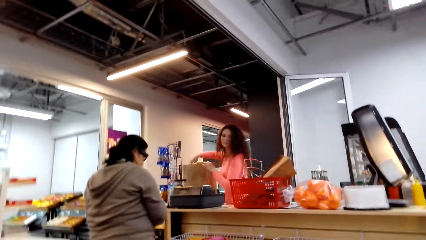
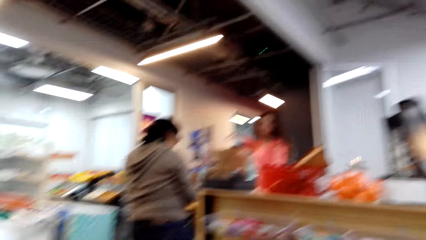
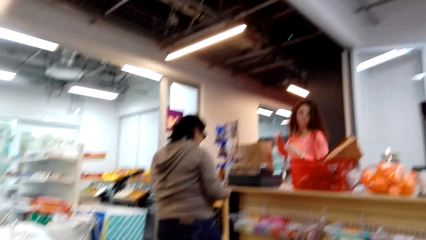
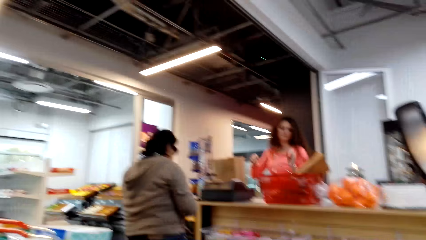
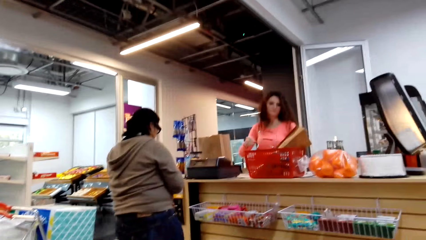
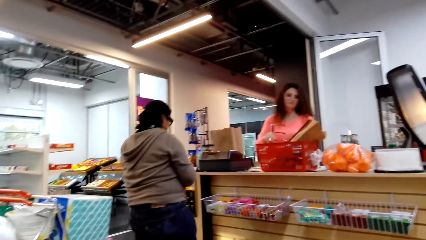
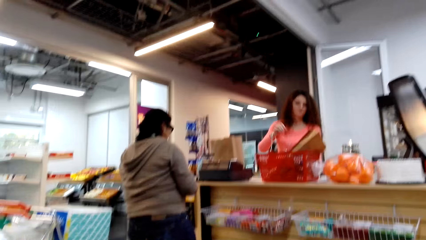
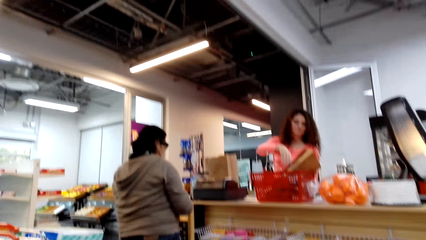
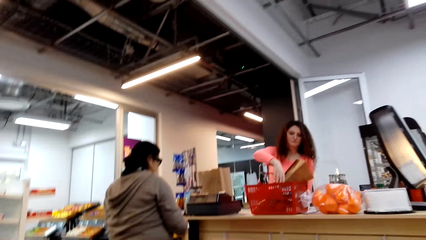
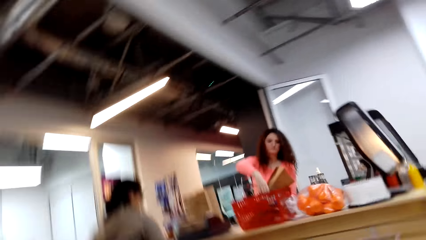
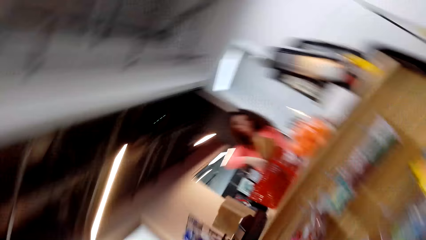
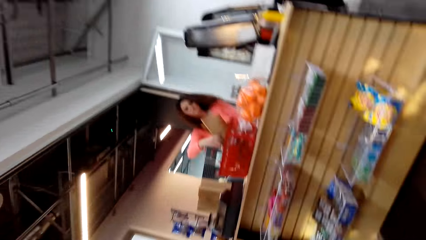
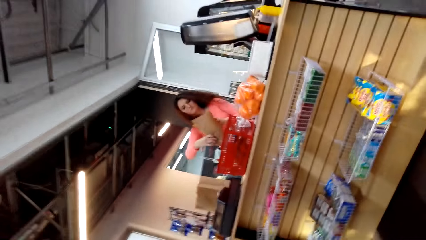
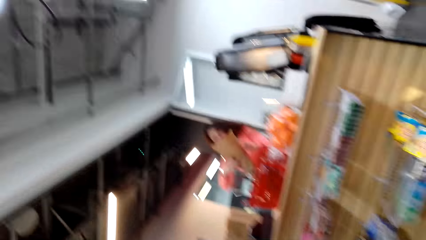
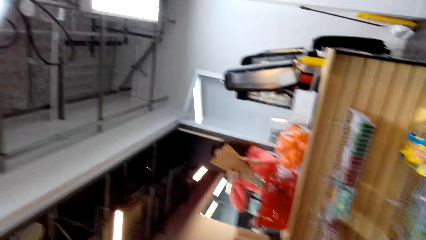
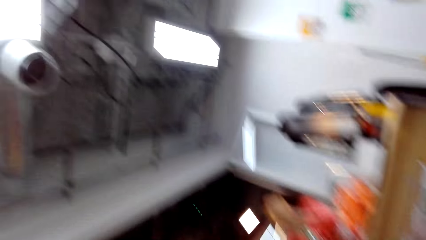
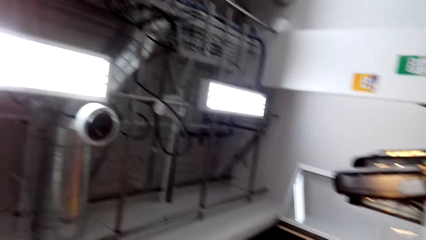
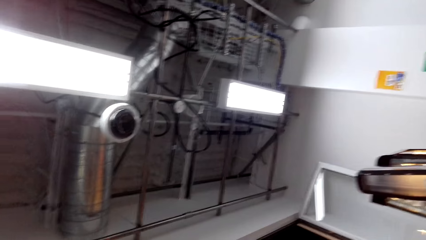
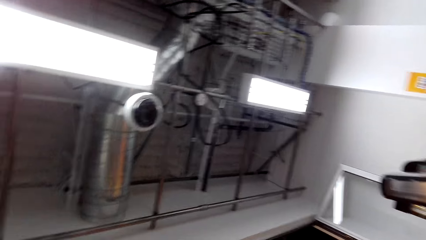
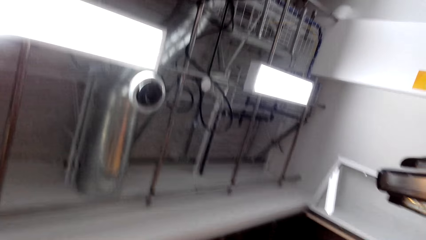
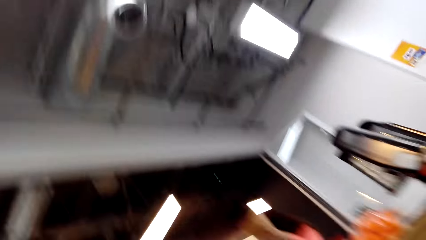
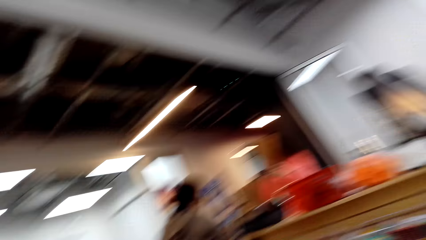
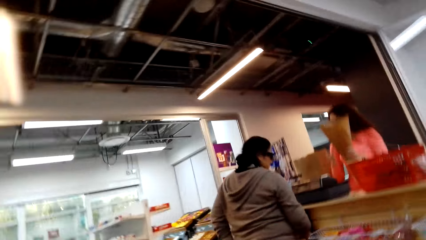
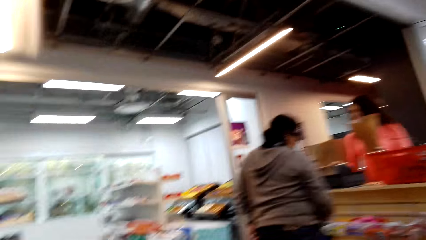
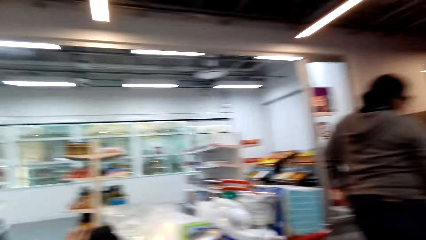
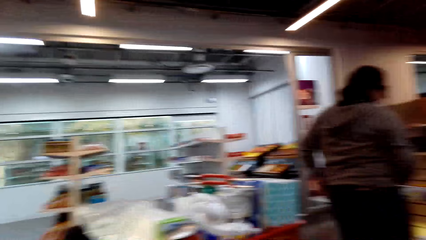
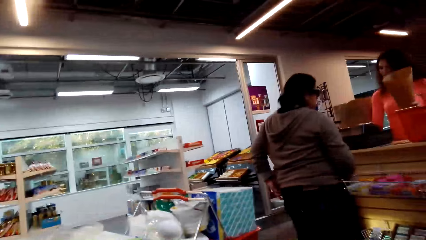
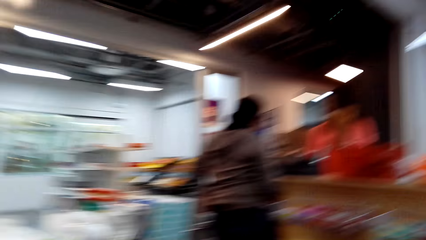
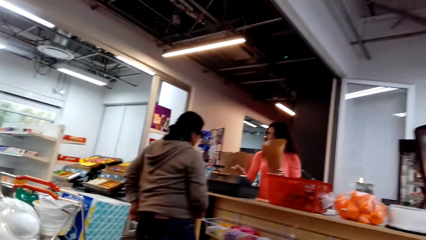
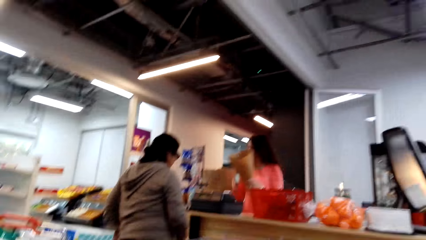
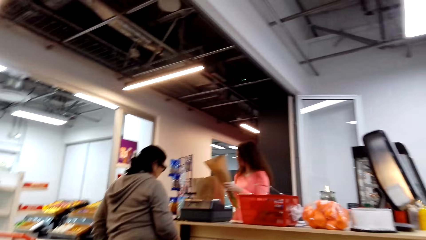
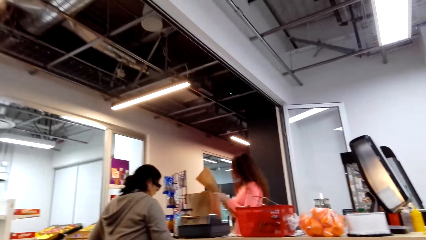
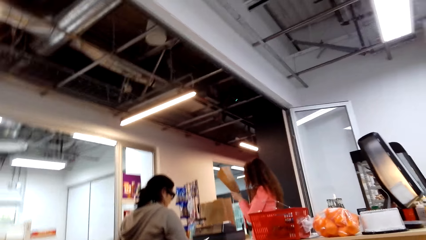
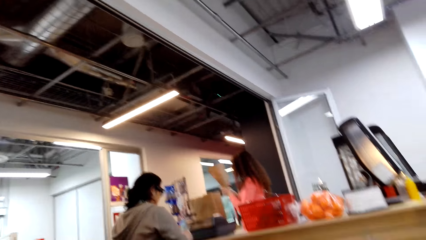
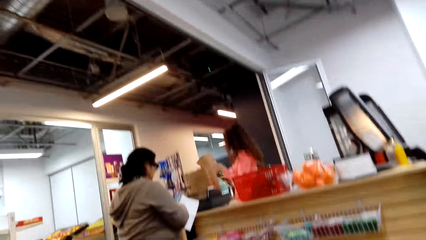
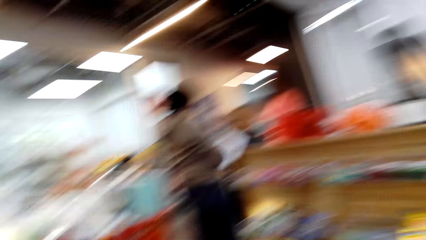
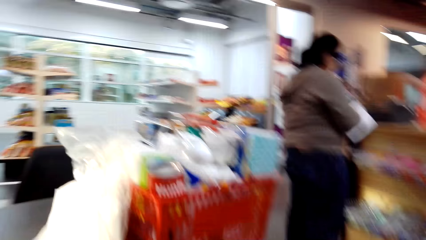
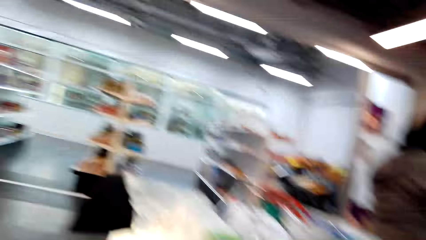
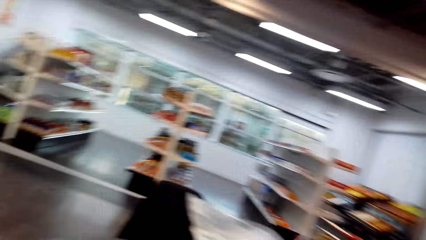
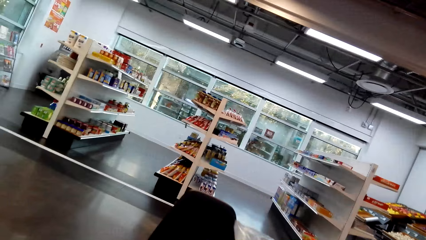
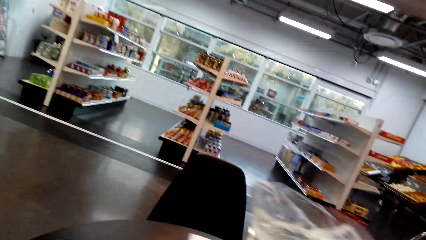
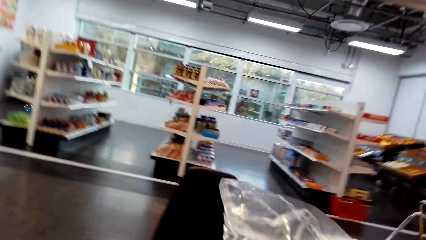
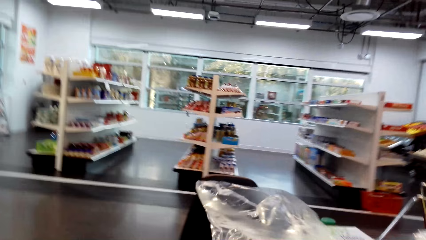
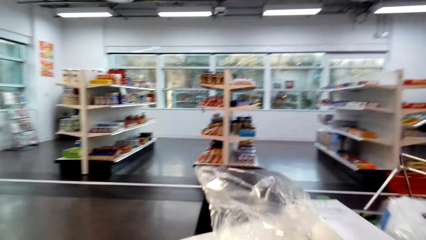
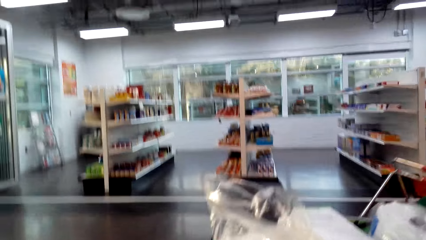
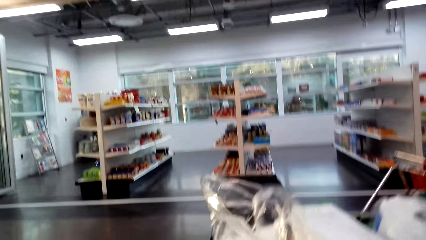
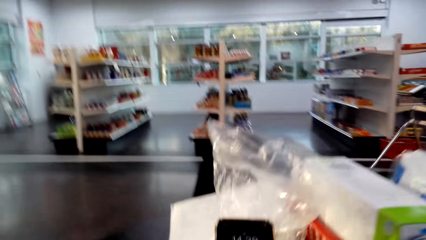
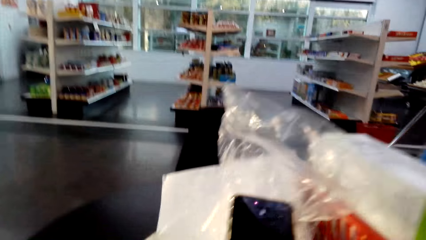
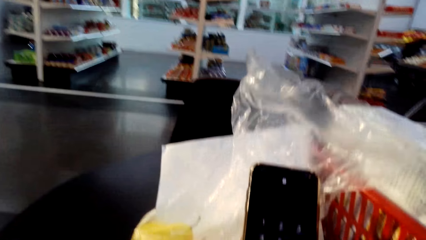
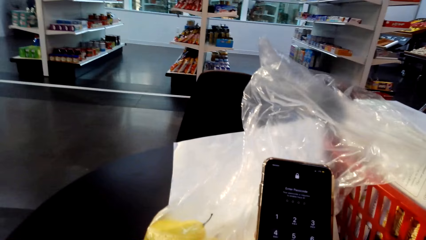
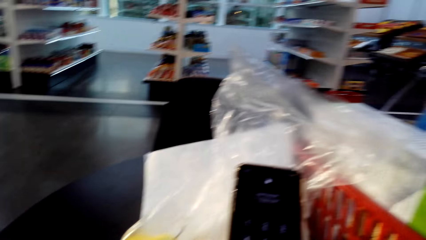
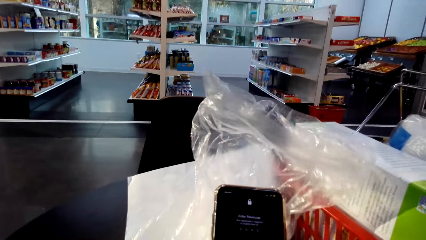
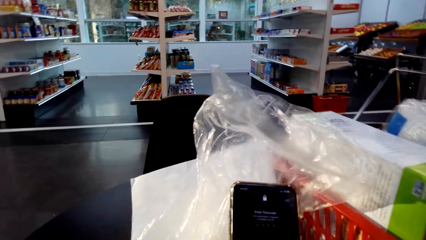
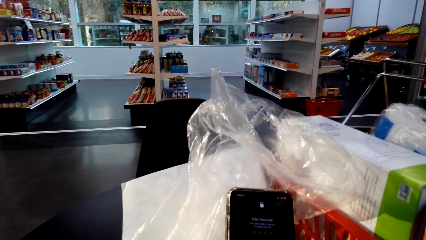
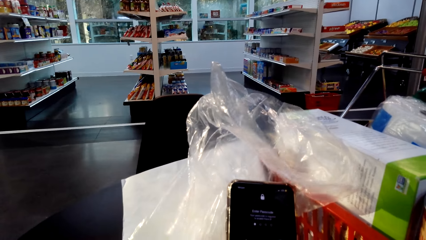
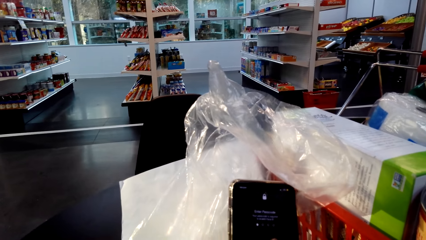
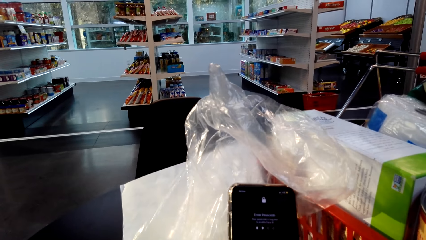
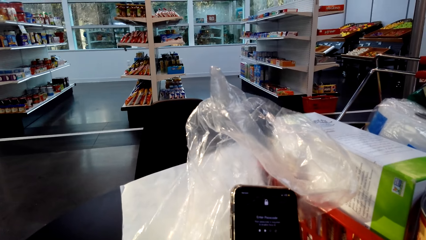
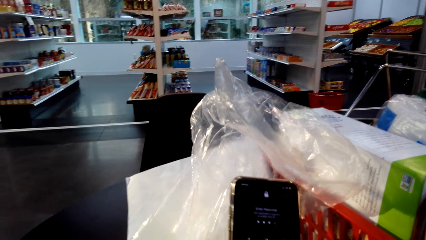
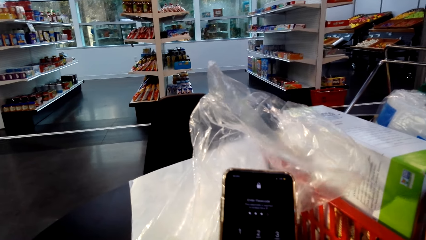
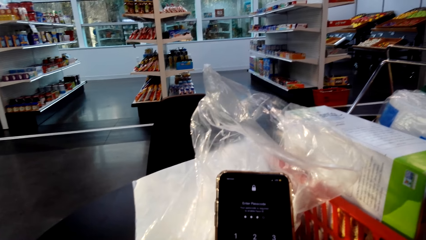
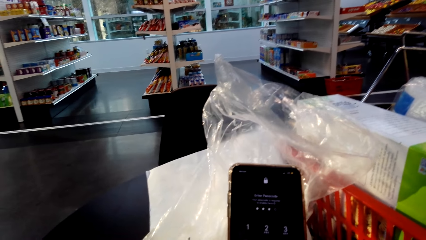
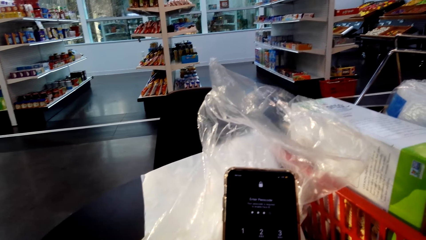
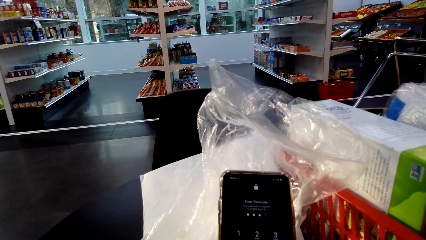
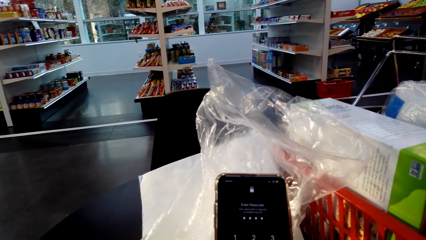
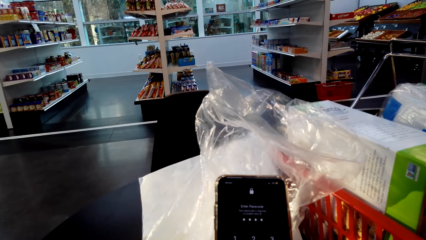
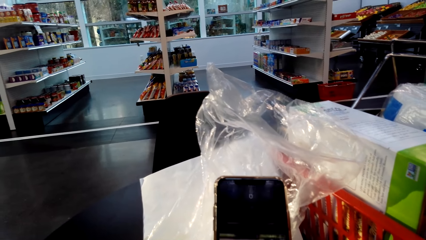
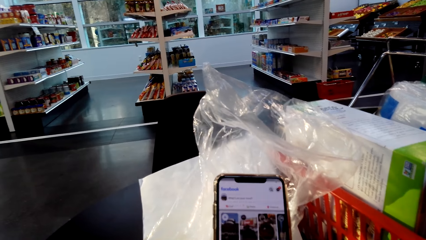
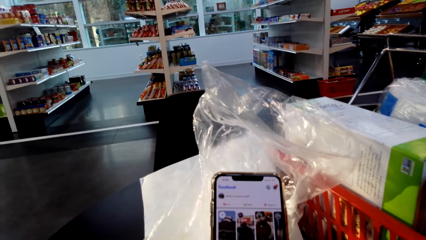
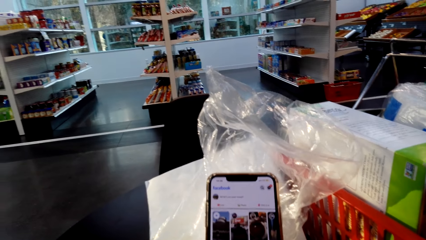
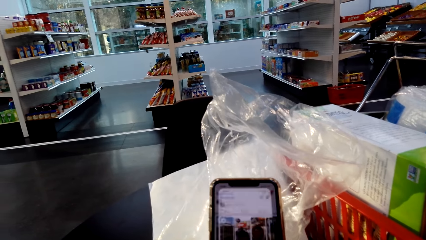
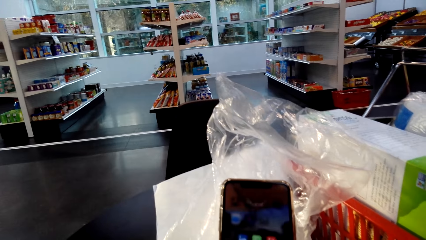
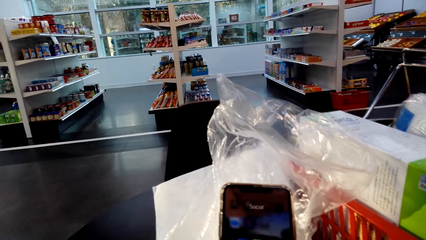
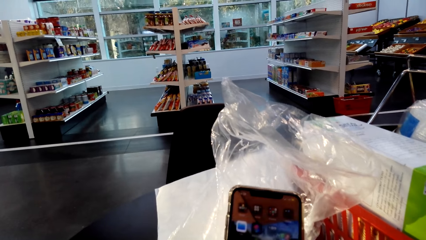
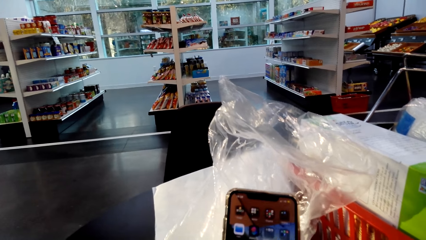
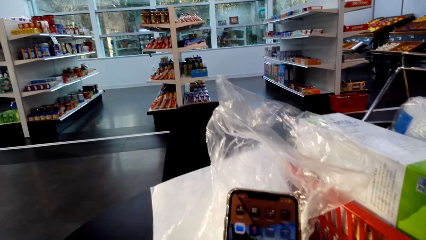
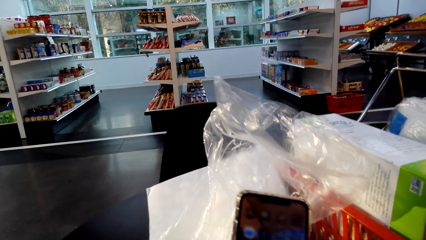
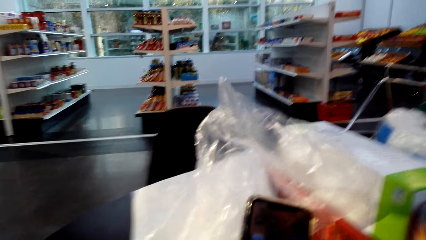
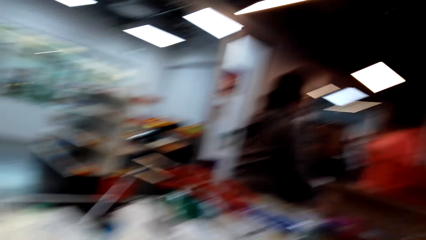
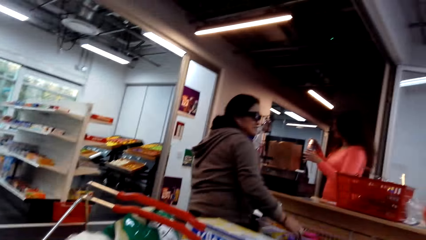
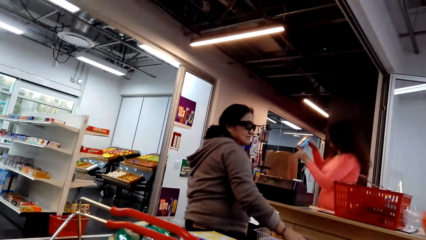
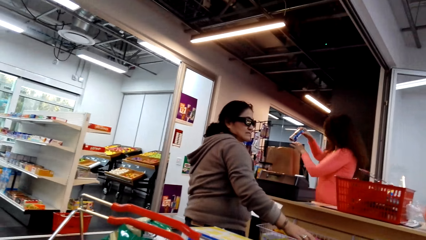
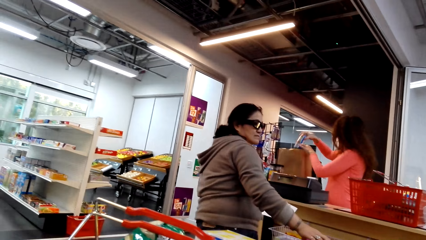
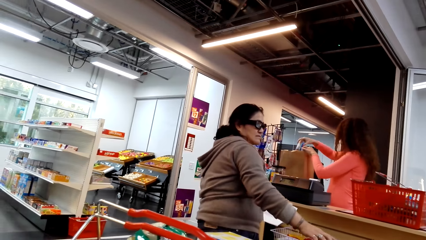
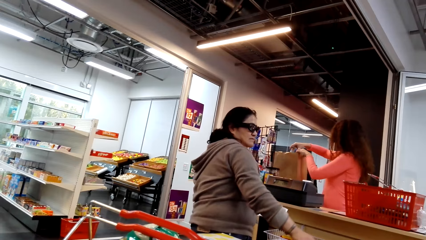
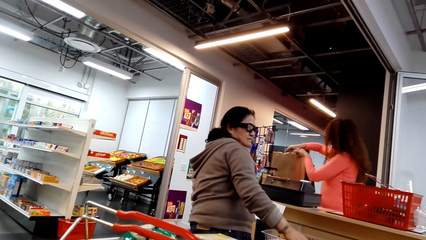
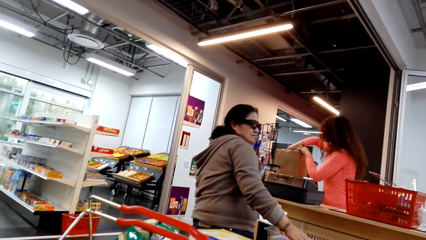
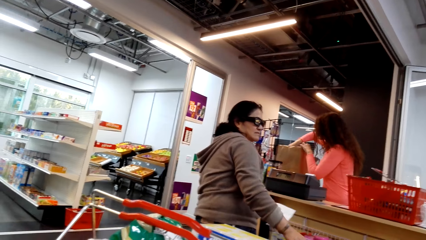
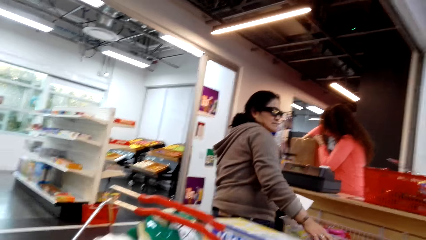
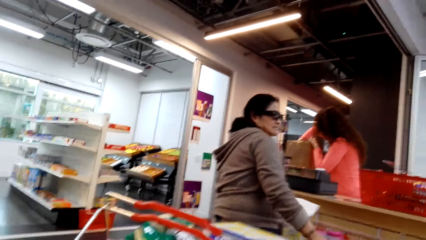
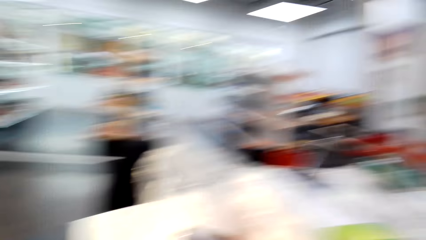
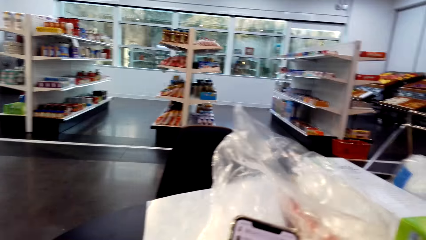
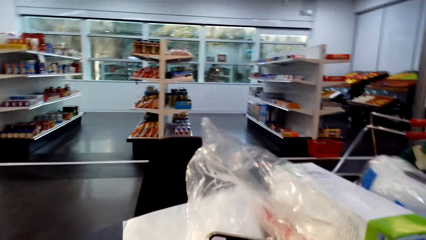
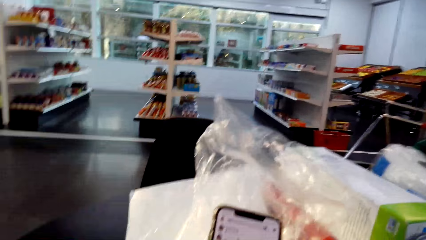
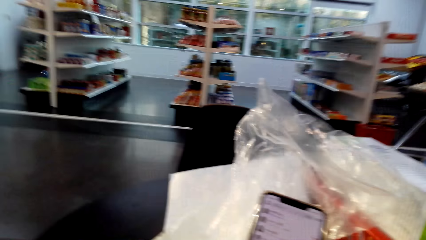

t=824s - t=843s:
A woman picks up a brown paper from the basket. The camera wearer walks around. They operate a phone. They hold the phone. They scroll the phone. They look around the supermarket. The woman puts a bottle of something in the brown bag.
